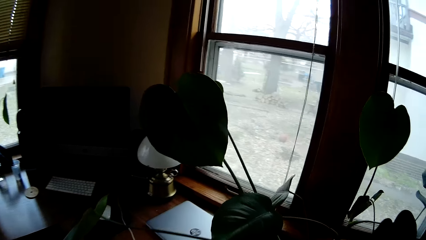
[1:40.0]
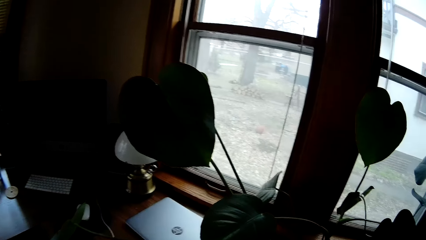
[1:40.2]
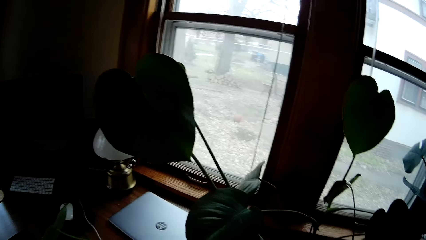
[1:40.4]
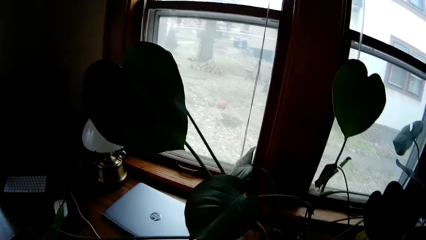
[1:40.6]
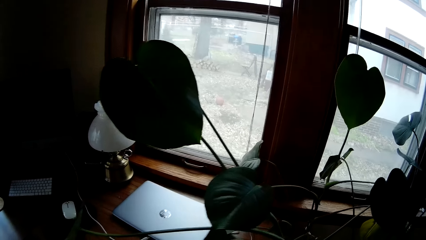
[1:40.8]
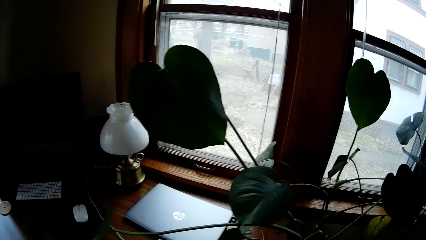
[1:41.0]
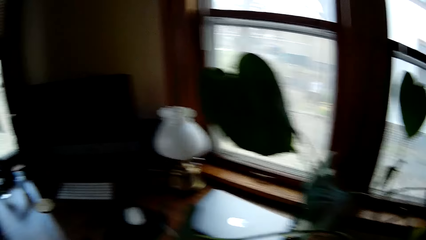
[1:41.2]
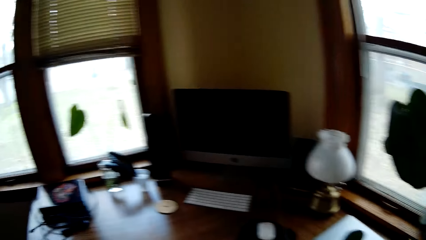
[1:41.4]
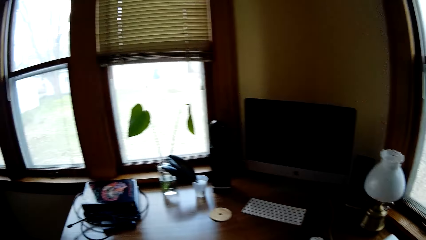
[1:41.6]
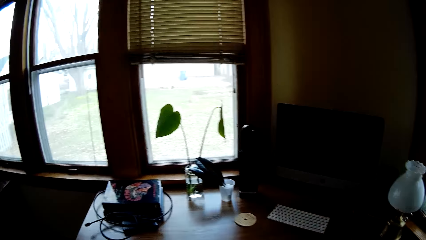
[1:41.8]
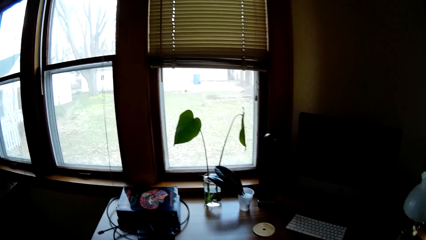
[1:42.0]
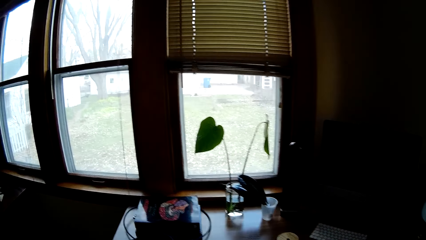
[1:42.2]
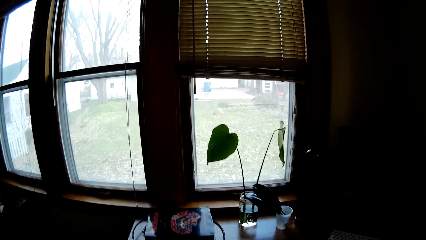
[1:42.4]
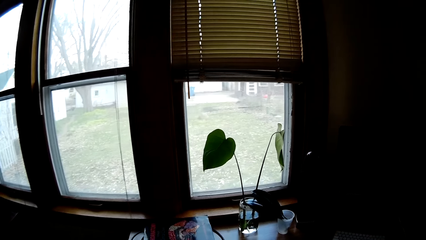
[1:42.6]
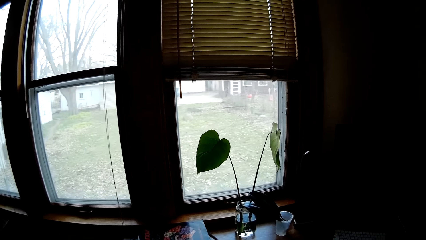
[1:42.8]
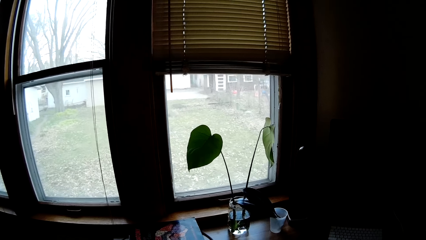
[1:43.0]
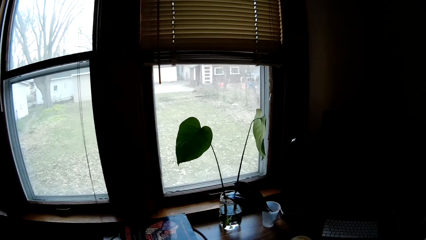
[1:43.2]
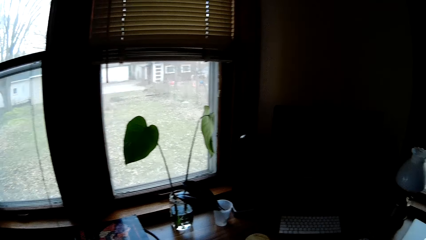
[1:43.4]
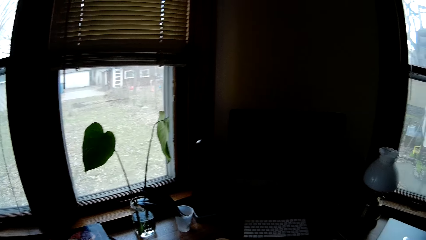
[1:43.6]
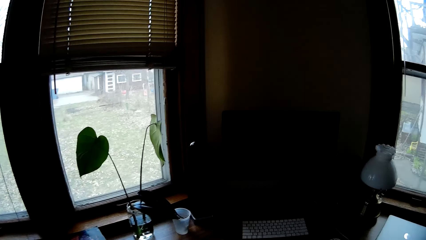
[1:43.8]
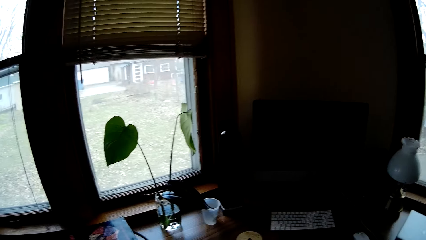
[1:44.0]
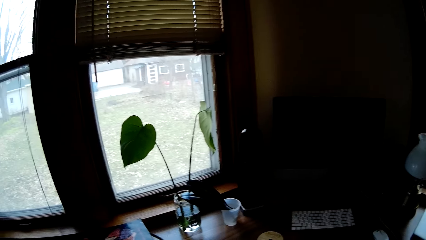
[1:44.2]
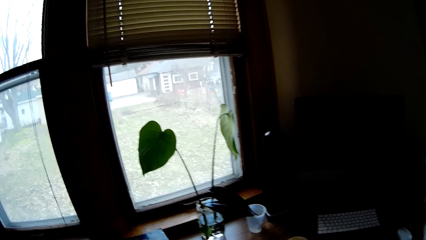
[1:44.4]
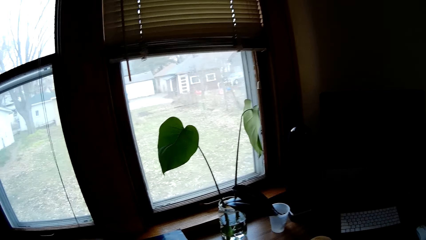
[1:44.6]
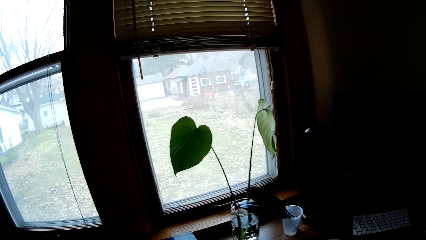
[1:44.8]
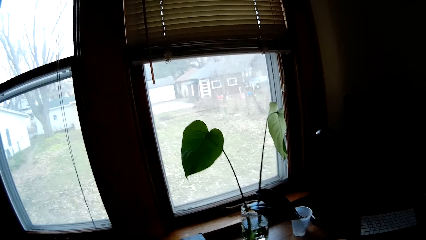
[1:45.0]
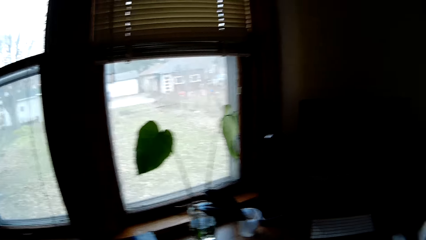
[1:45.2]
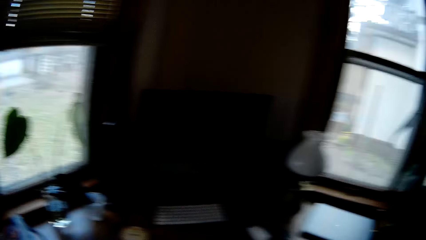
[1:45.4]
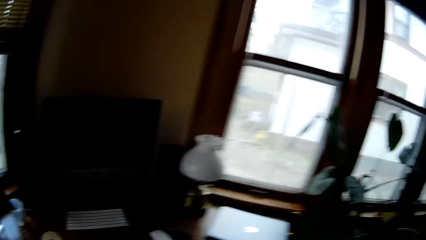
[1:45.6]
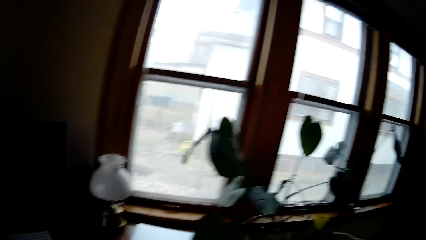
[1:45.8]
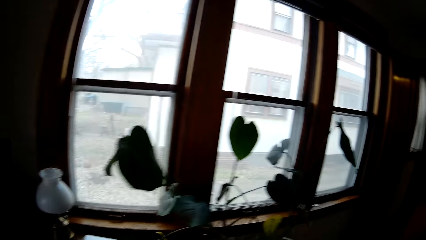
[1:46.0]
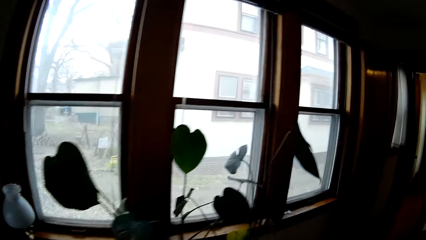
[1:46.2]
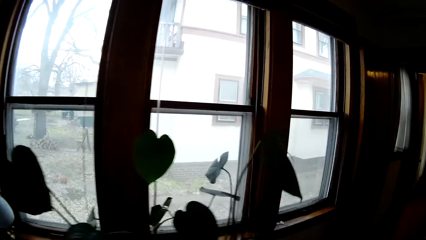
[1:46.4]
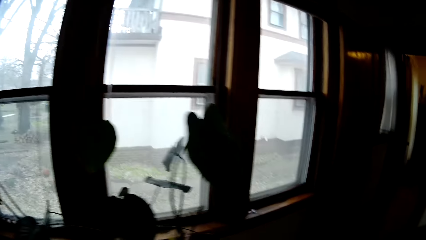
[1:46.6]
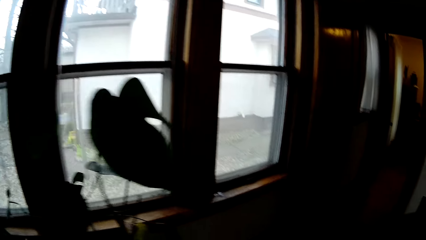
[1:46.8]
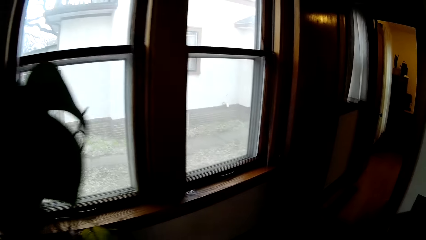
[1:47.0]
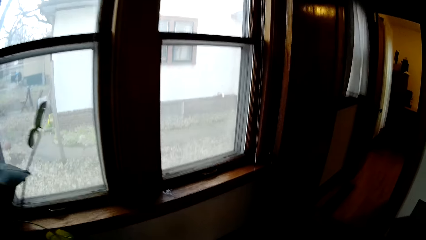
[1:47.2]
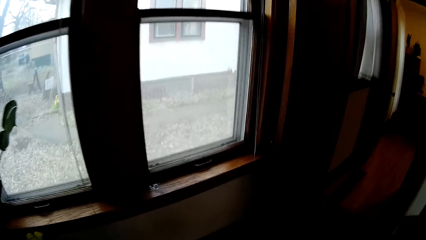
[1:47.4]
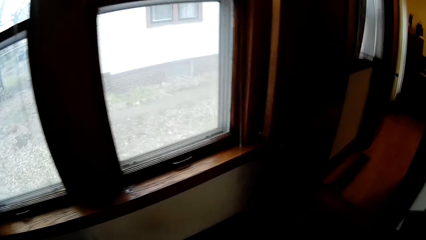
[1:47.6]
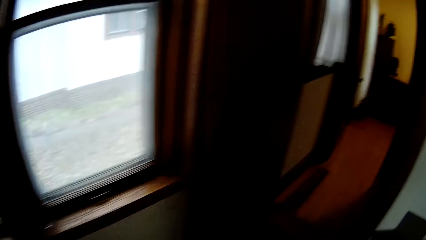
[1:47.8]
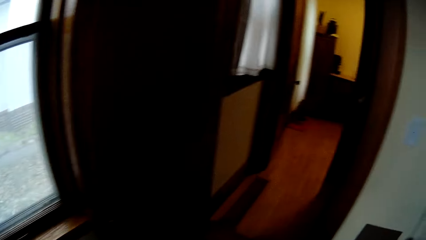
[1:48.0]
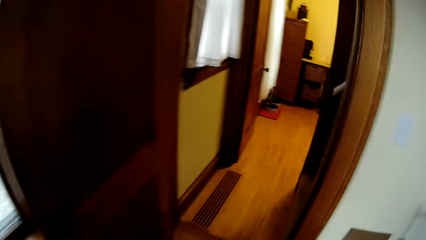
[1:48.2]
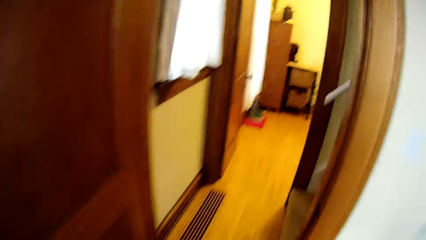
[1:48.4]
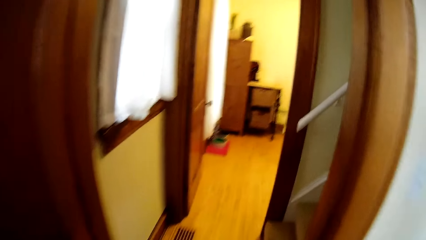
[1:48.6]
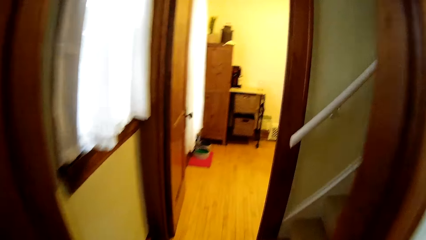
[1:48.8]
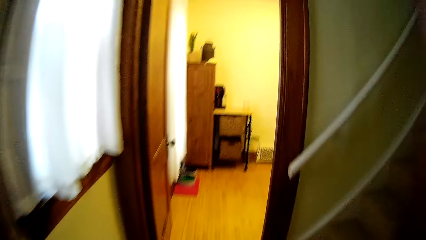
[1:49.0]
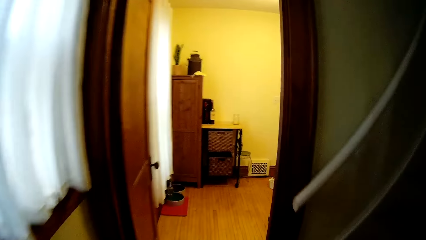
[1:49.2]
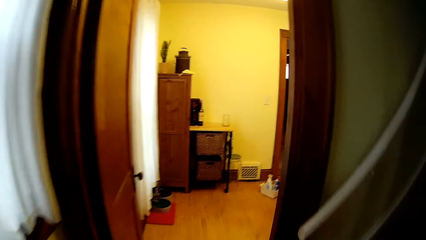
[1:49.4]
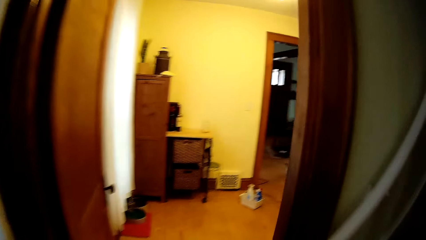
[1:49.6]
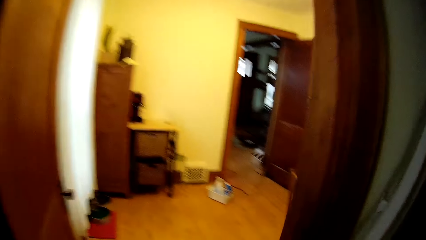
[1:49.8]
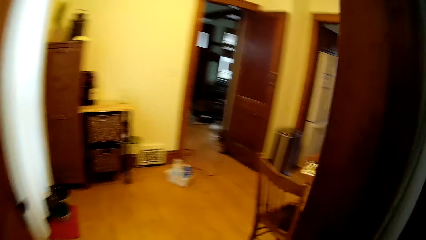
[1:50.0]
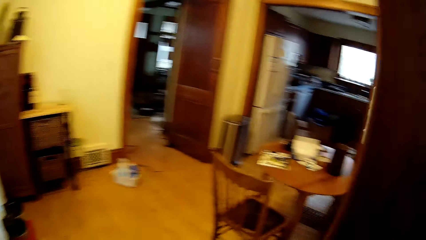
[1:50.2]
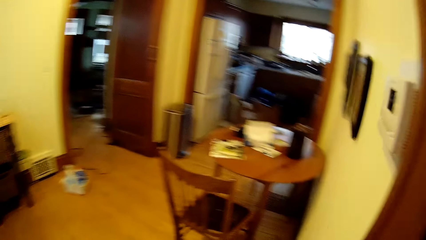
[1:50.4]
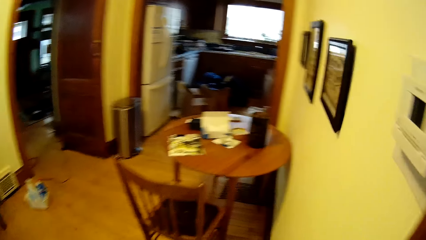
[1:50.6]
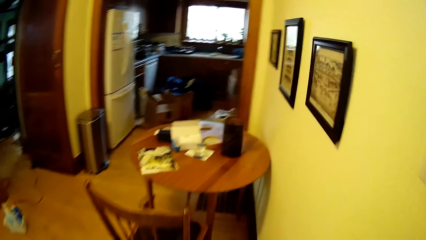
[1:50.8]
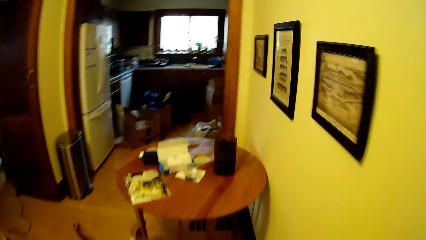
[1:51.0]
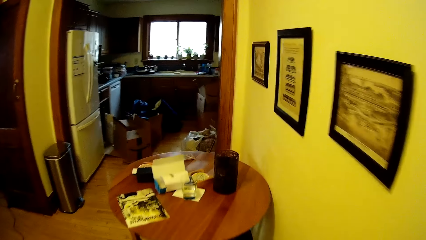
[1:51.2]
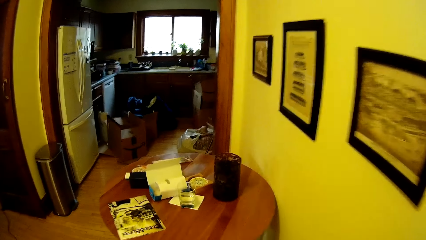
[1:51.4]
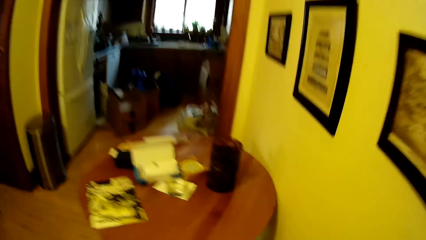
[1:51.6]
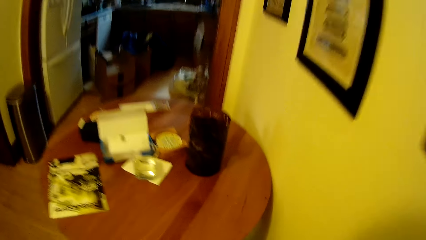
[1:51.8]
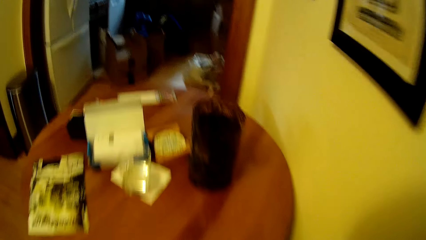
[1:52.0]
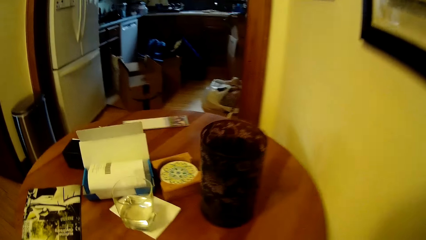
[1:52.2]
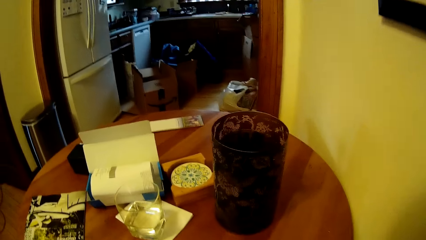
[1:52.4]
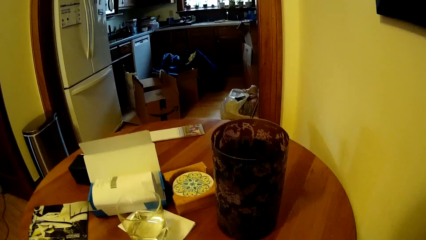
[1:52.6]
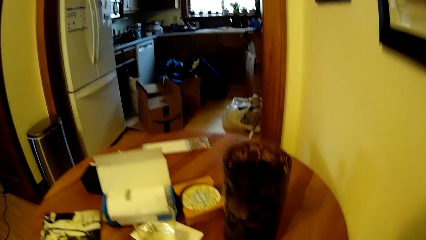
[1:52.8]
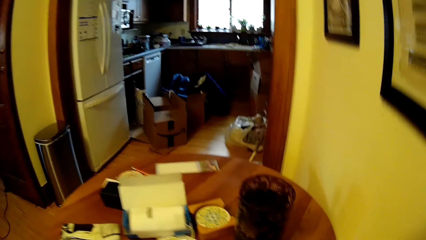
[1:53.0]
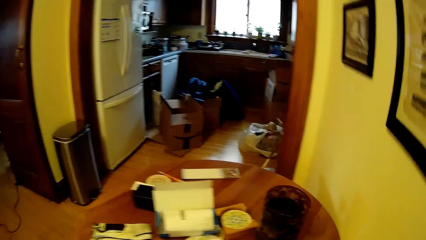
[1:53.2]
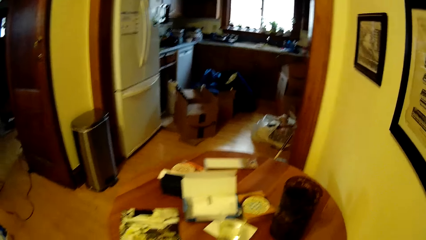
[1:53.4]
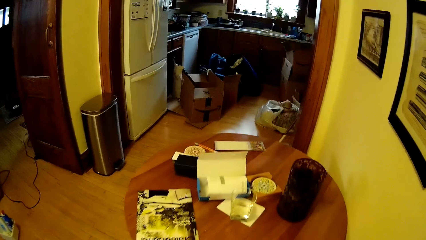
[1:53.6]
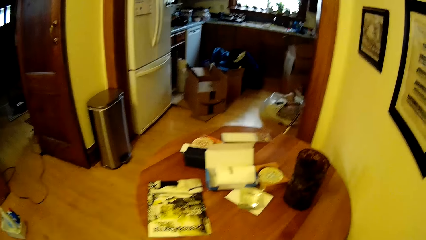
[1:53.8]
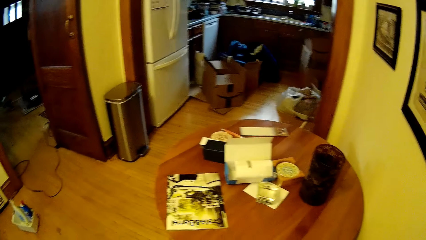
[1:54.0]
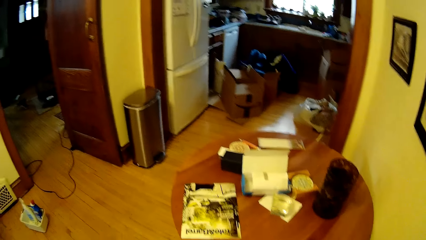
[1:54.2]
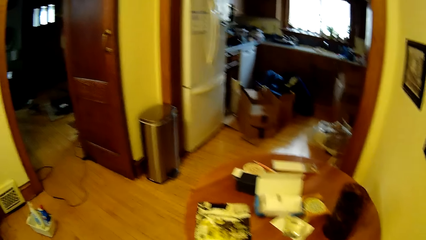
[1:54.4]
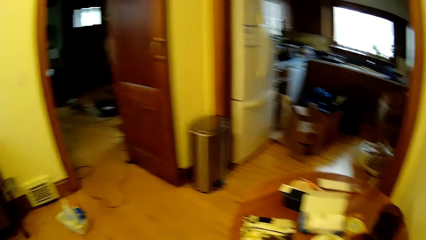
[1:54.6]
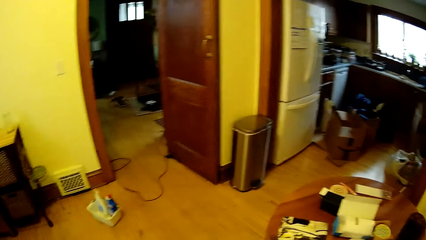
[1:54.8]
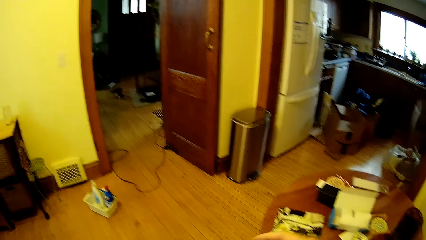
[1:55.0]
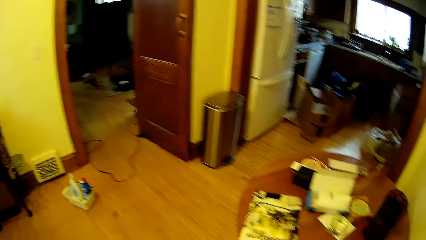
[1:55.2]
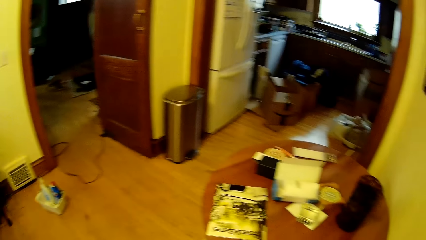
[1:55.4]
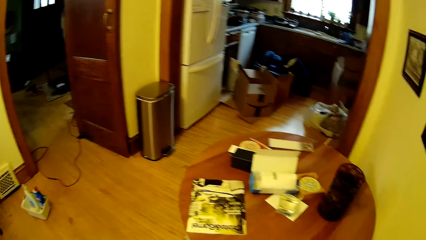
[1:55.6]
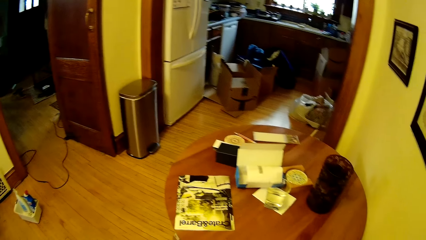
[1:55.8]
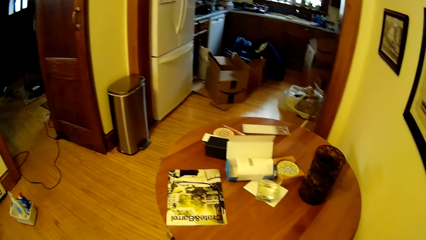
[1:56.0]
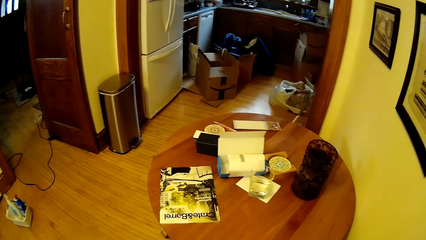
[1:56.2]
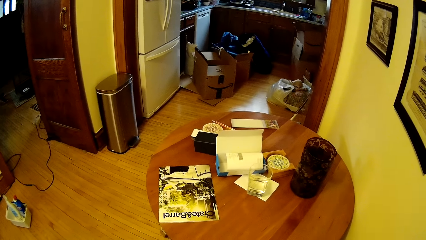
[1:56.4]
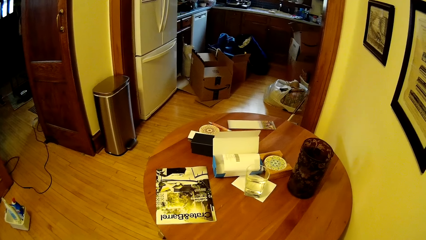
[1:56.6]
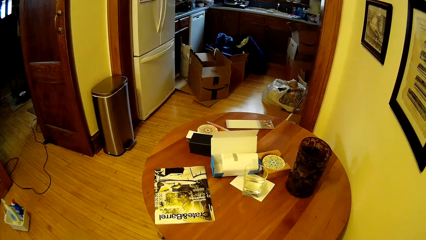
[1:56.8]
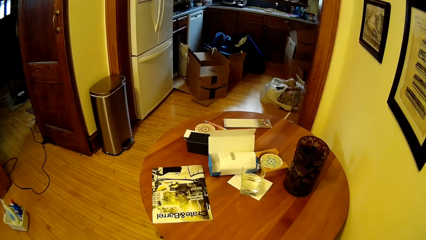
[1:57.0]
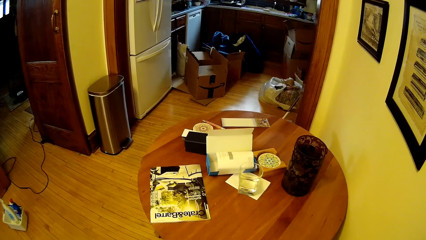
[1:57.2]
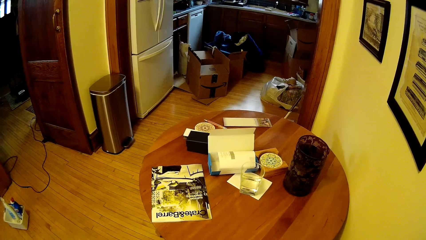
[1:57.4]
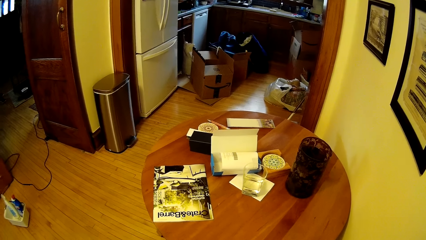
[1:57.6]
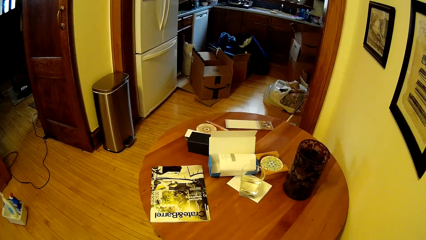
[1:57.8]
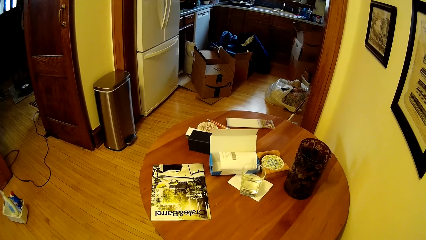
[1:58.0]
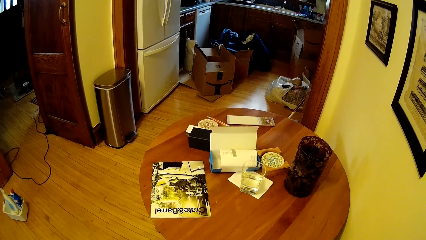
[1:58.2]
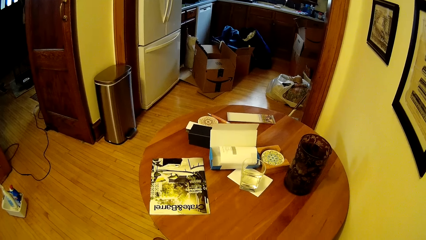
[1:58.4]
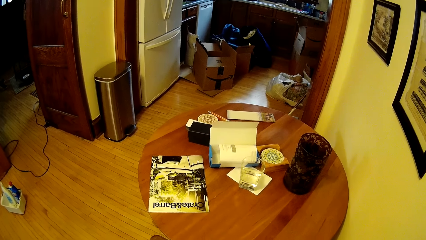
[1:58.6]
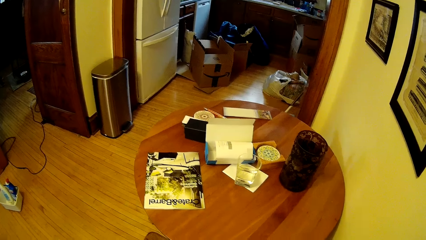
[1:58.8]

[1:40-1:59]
The camera wearer moves around the house. They walk to the hallway from the study.
